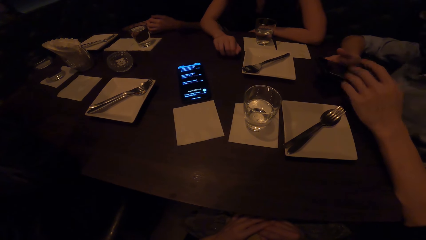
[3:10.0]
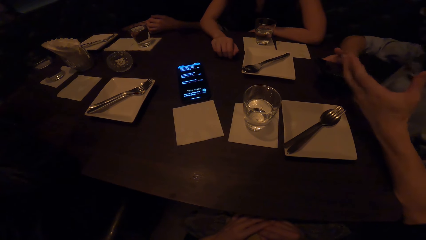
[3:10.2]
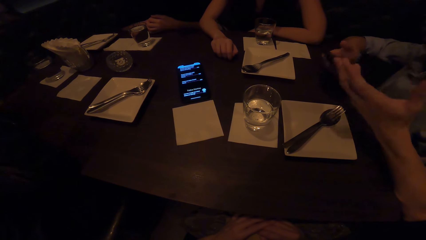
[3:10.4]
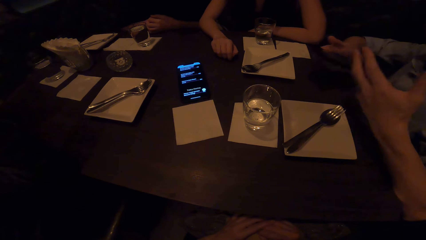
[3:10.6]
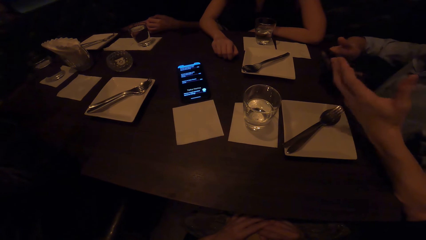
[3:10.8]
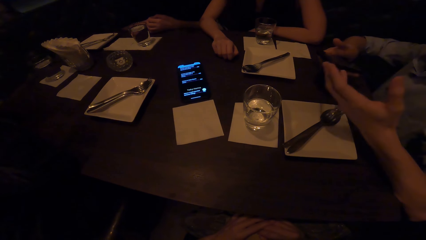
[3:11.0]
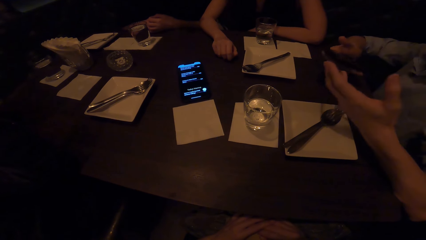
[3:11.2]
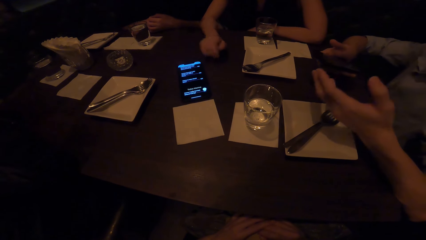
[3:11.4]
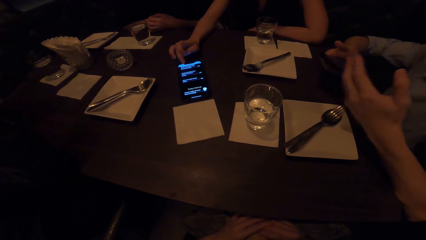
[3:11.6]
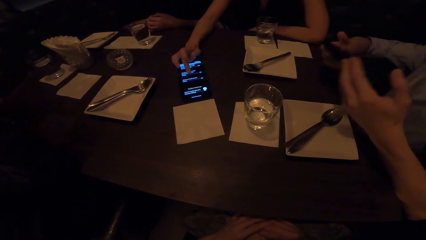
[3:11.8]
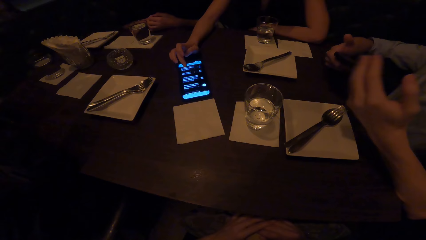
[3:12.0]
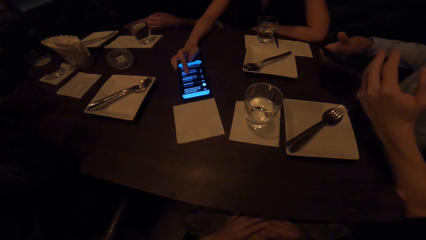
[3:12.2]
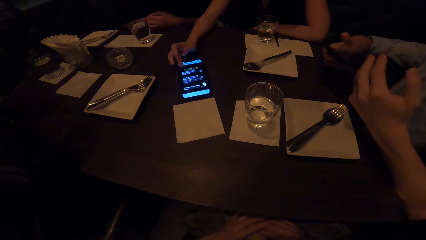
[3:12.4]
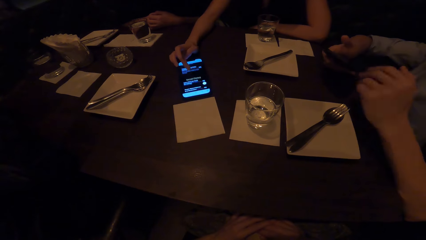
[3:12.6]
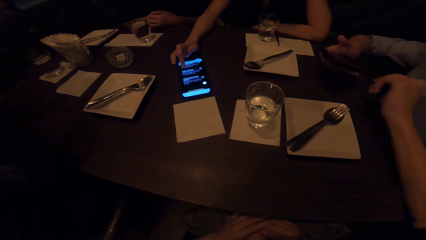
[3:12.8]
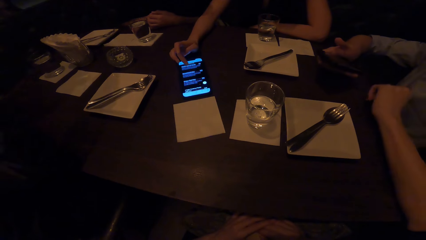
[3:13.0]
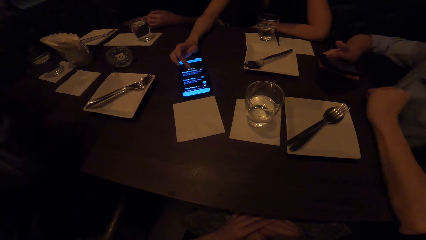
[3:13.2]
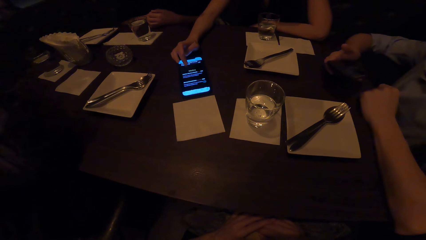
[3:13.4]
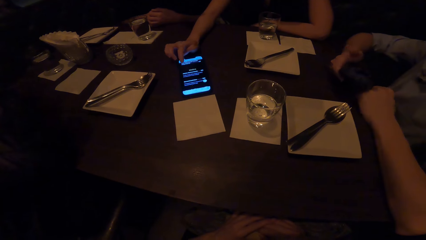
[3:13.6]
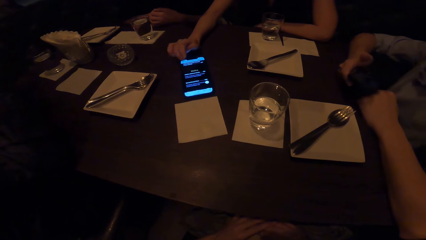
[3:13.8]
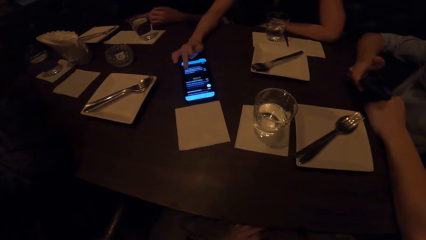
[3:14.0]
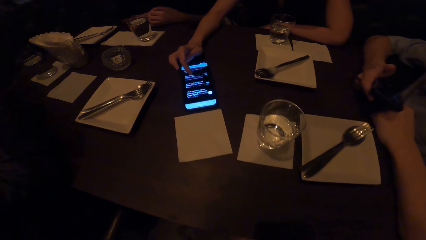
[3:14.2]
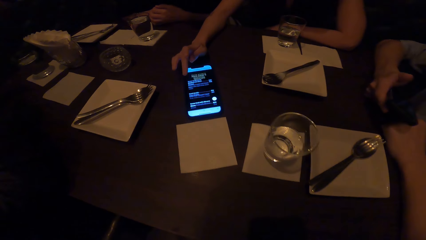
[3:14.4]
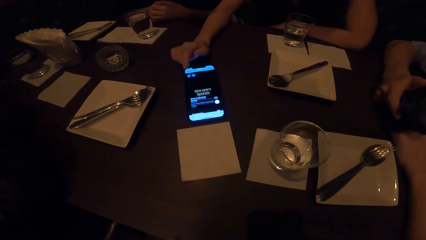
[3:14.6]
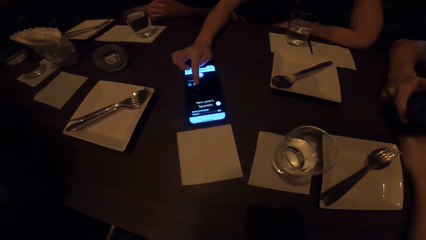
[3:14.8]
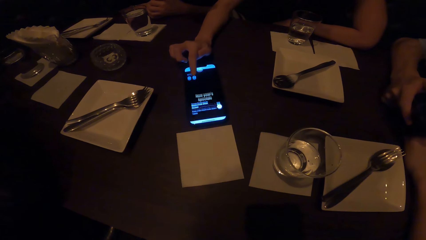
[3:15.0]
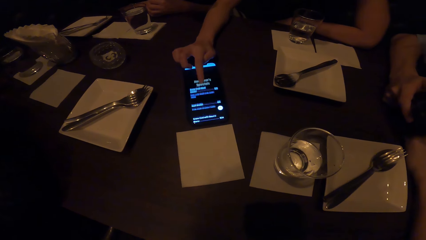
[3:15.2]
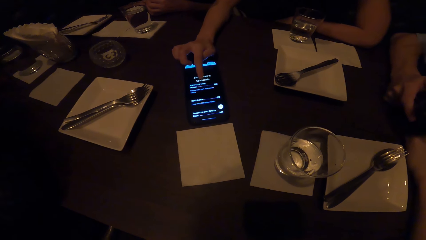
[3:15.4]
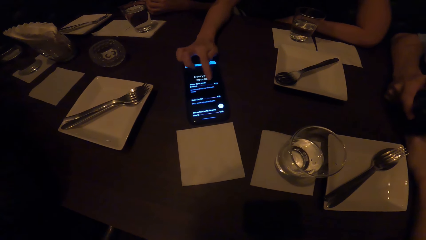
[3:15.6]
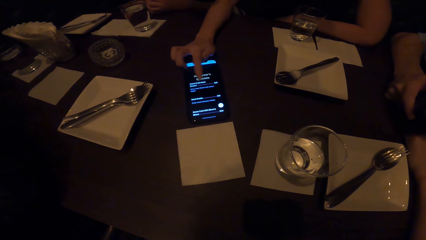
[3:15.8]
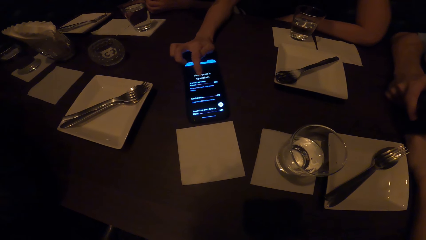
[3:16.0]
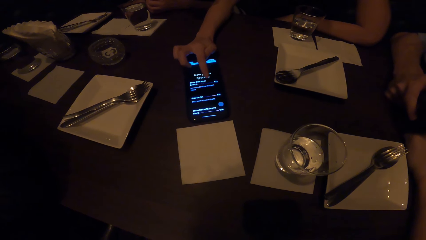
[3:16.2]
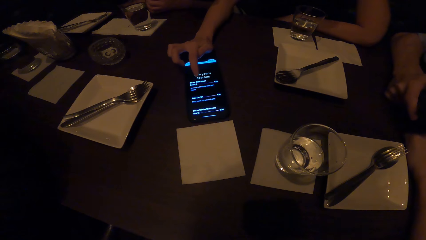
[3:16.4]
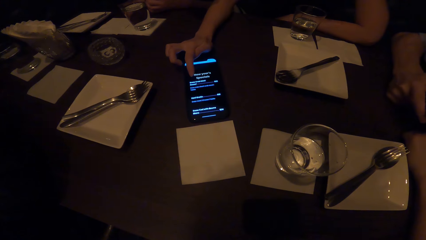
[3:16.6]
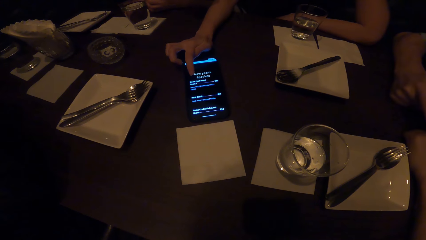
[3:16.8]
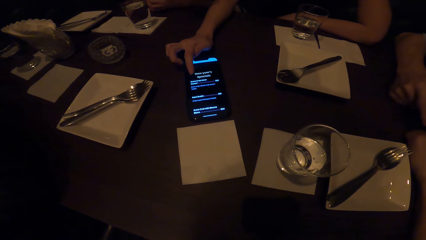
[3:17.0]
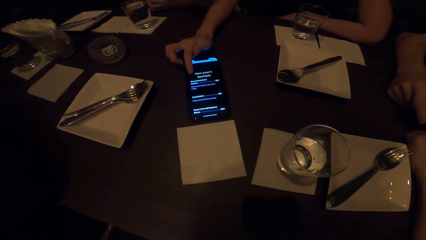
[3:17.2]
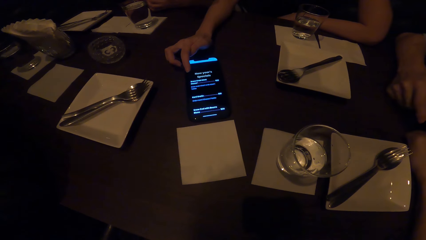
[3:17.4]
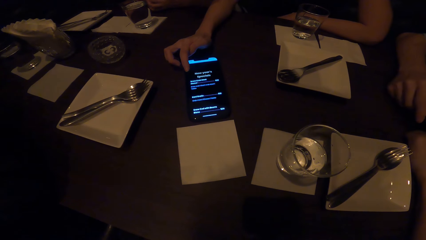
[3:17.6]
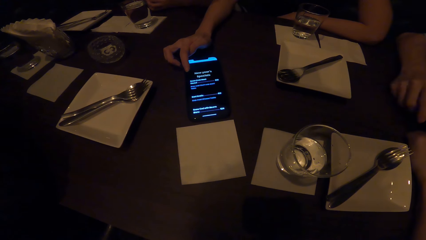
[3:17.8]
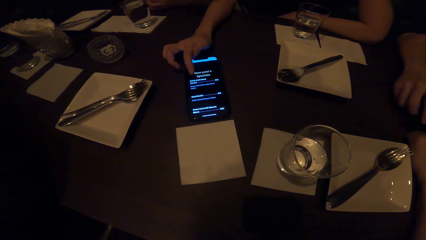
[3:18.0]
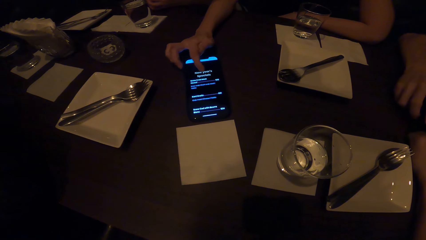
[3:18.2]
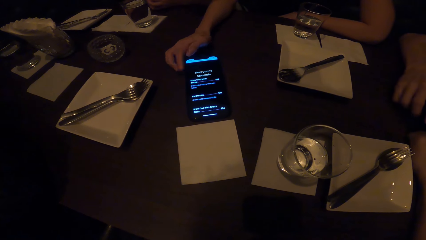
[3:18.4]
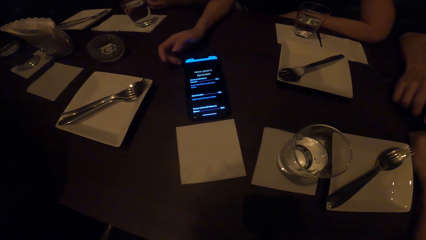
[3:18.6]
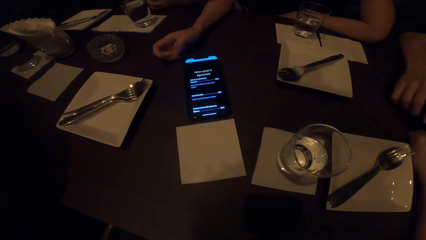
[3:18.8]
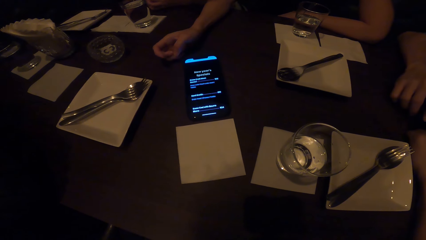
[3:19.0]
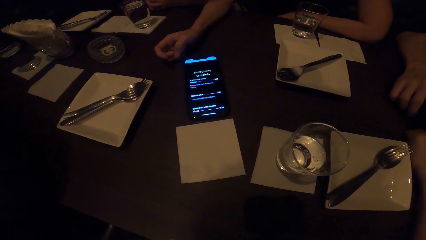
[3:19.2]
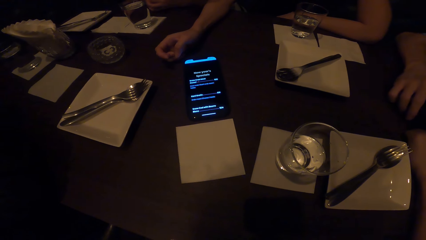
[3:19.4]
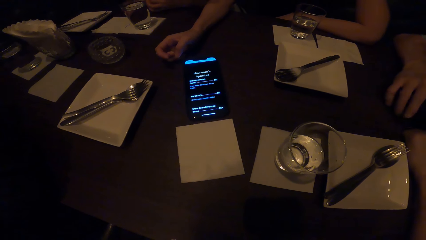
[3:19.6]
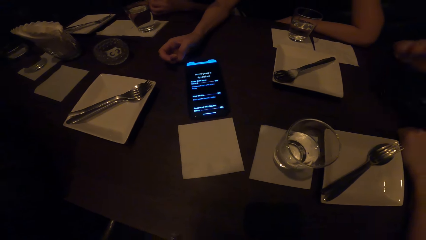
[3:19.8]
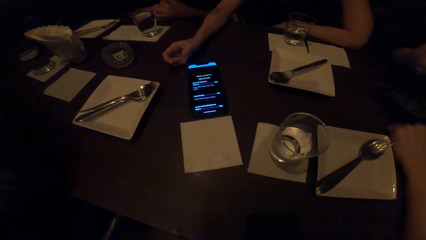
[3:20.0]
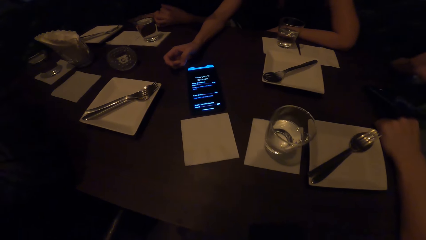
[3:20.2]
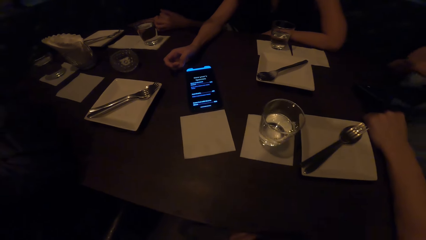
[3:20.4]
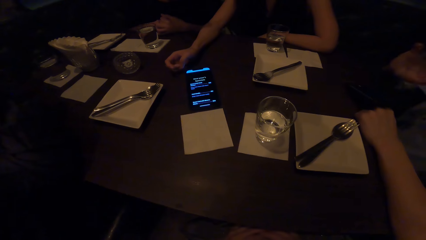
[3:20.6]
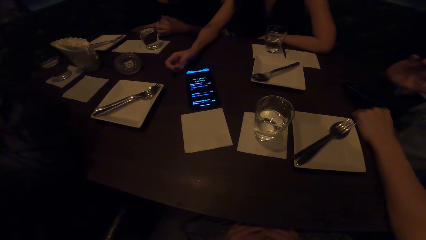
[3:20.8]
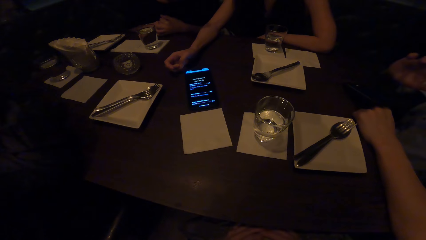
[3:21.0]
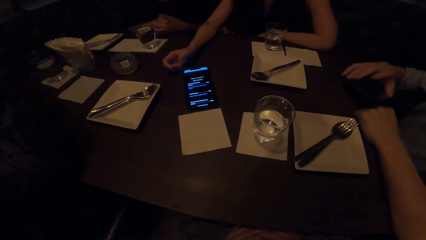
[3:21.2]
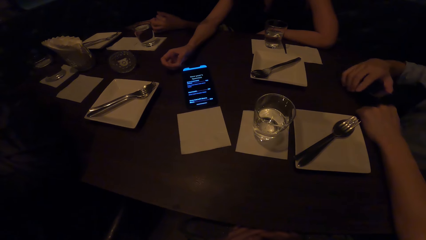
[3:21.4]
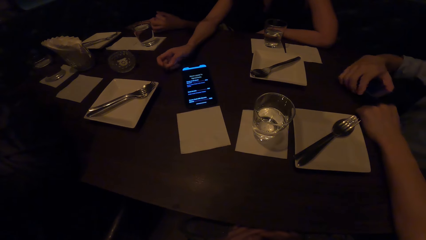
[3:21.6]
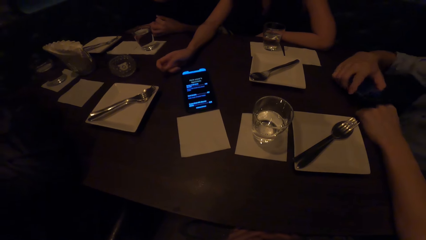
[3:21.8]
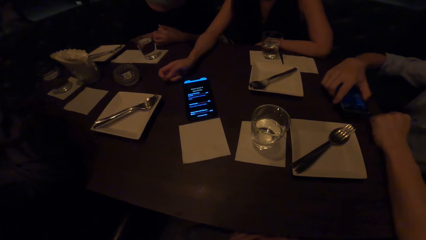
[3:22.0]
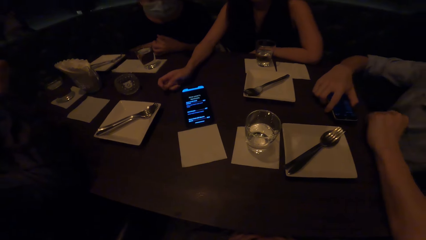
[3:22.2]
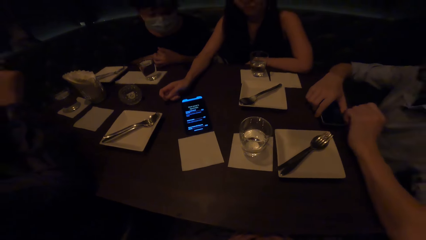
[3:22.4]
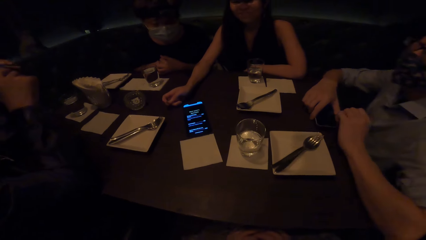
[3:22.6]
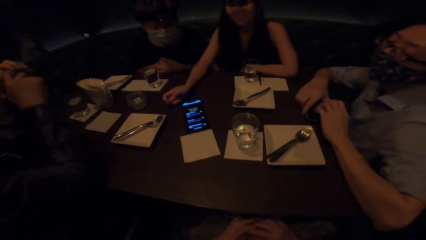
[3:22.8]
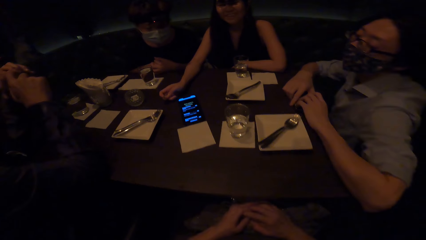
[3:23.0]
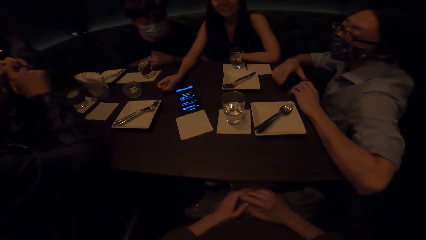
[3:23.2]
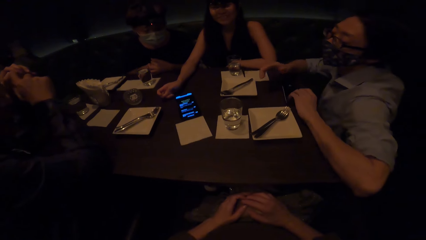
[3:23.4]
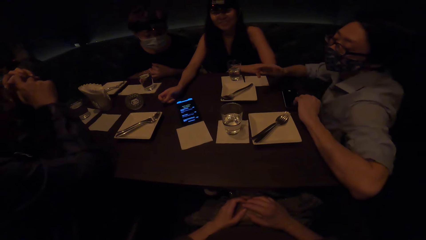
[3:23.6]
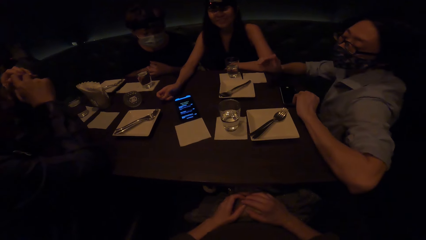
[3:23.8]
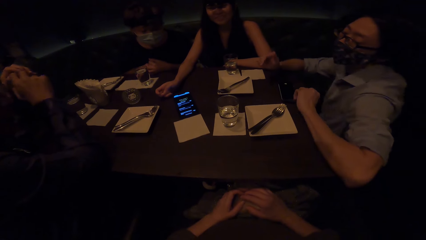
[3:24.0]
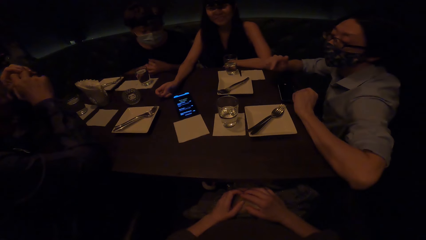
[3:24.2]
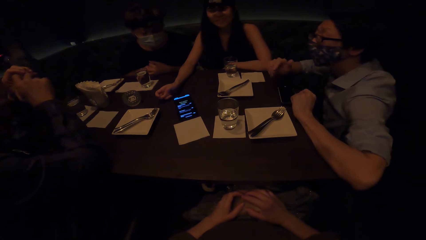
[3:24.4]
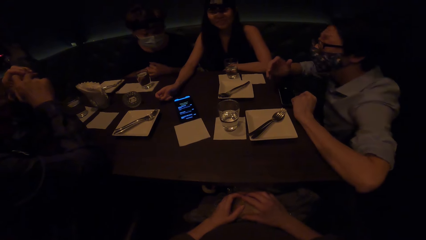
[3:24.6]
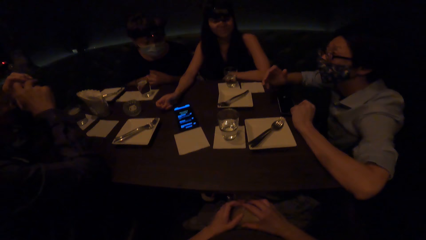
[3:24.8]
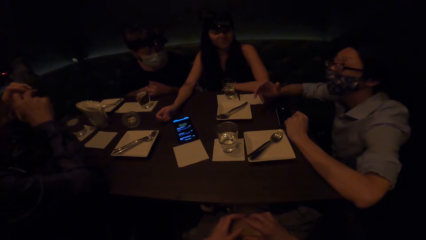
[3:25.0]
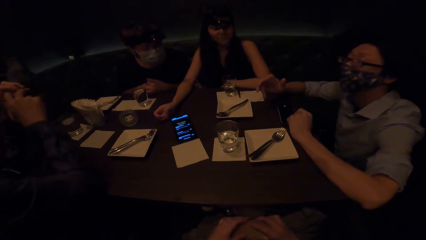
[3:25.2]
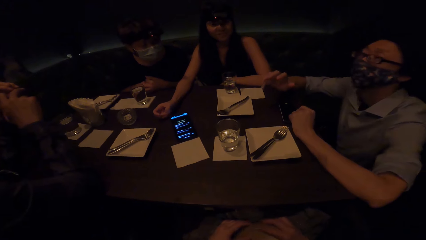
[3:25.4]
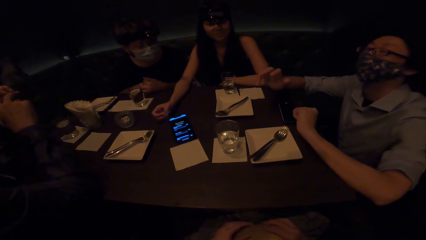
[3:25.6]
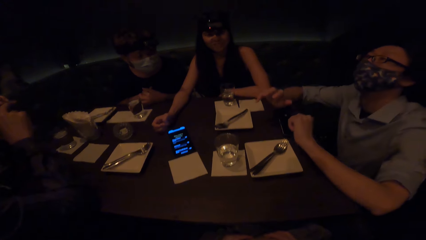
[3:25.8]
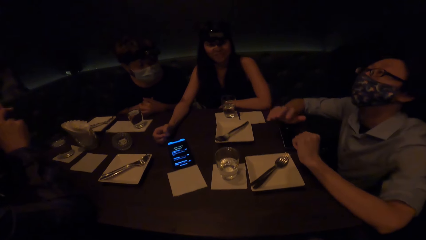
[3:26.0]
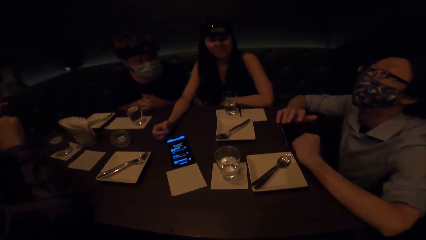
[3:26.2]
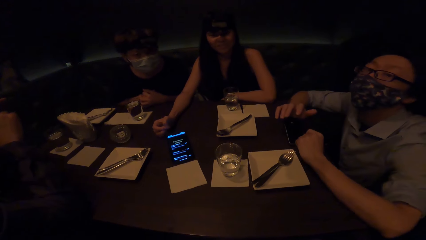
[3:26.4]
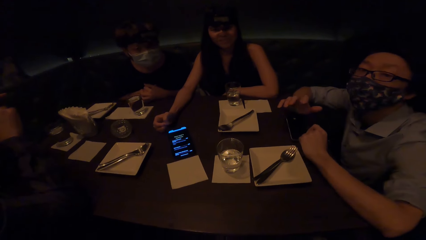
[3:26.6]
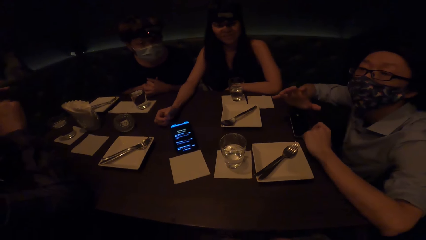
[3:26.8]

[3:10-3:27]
A man gestures. A woman operates the phone. The woman moves her index finger on the phone. The man gestures. The camera wearer looks around the table.
